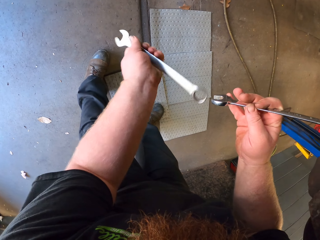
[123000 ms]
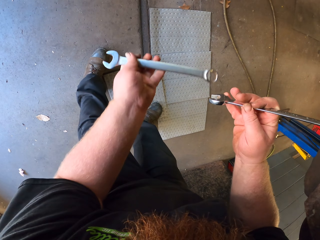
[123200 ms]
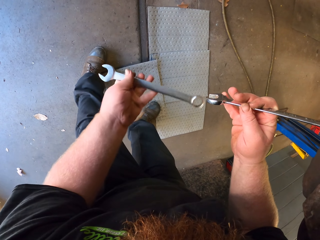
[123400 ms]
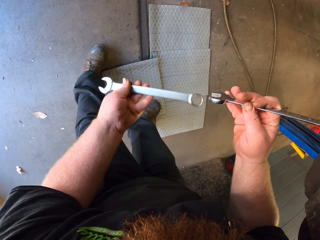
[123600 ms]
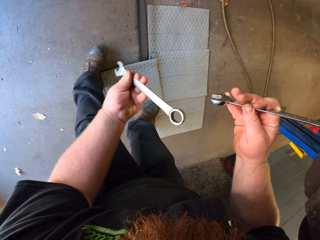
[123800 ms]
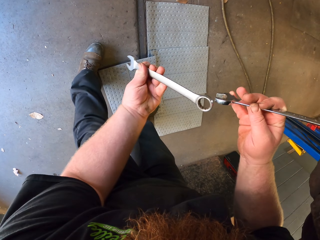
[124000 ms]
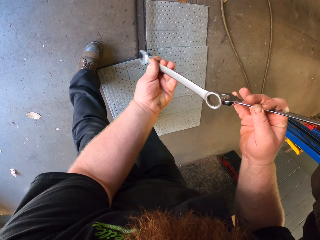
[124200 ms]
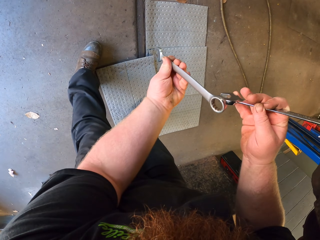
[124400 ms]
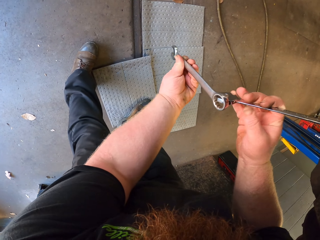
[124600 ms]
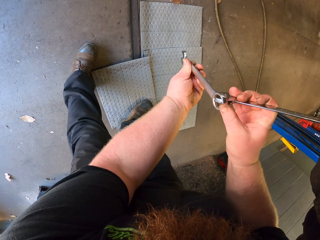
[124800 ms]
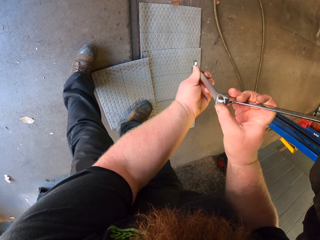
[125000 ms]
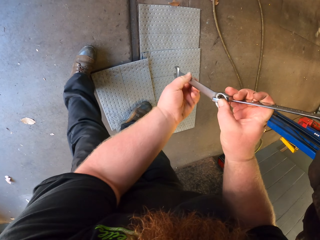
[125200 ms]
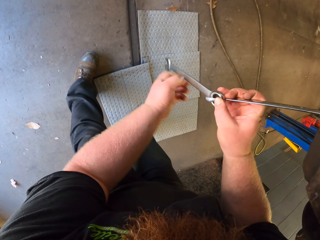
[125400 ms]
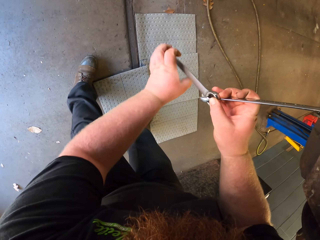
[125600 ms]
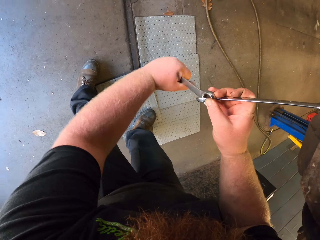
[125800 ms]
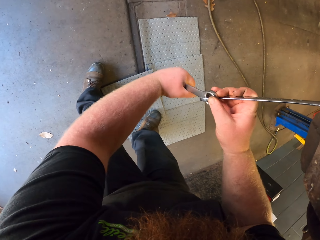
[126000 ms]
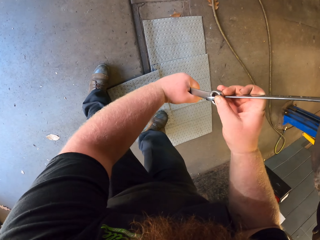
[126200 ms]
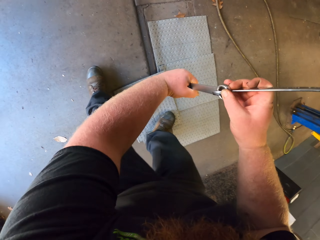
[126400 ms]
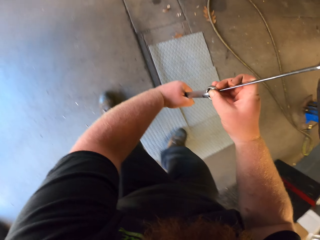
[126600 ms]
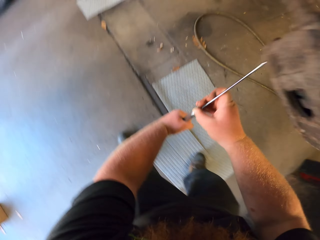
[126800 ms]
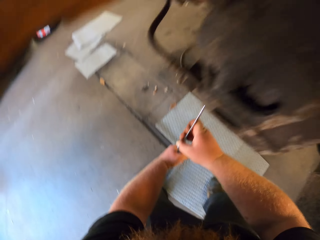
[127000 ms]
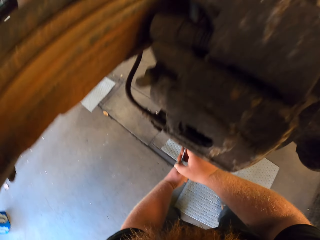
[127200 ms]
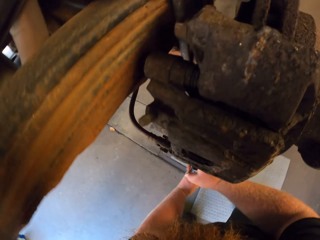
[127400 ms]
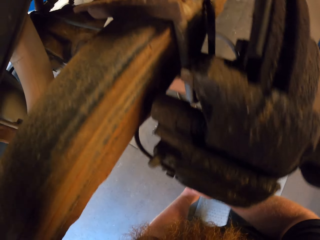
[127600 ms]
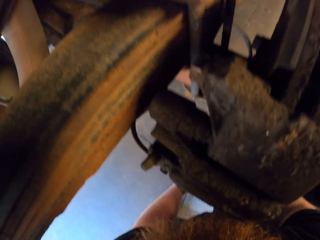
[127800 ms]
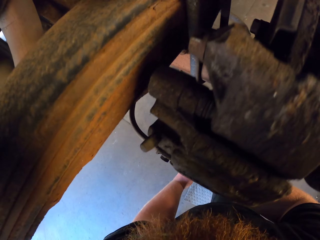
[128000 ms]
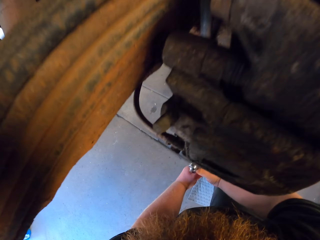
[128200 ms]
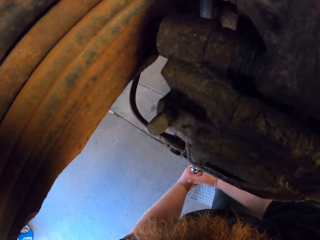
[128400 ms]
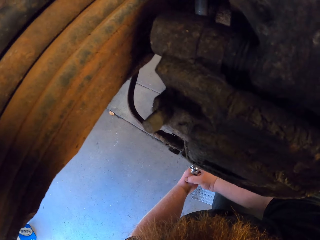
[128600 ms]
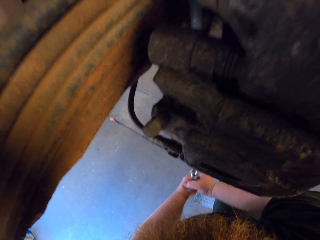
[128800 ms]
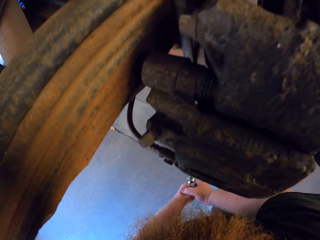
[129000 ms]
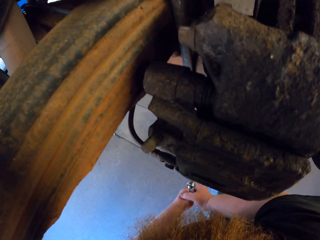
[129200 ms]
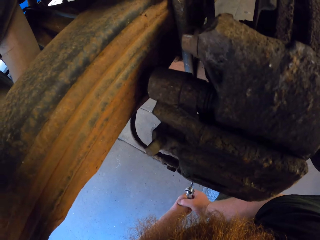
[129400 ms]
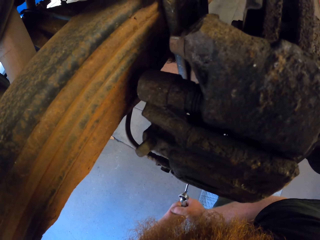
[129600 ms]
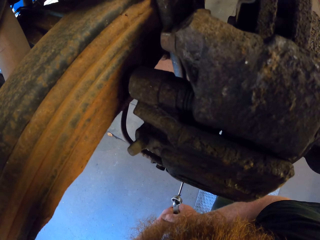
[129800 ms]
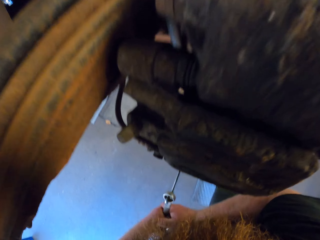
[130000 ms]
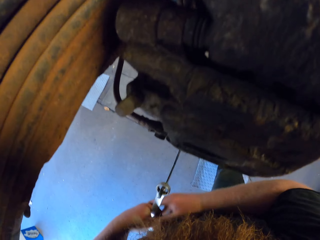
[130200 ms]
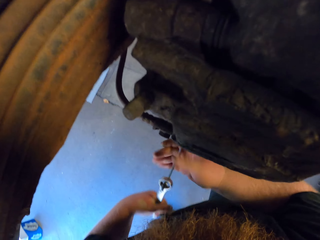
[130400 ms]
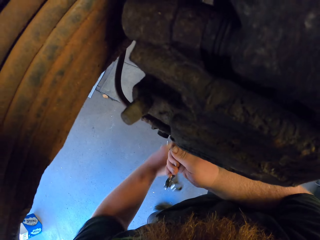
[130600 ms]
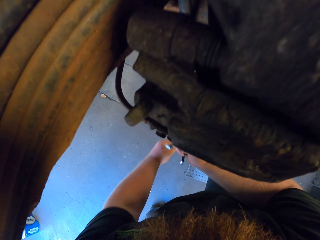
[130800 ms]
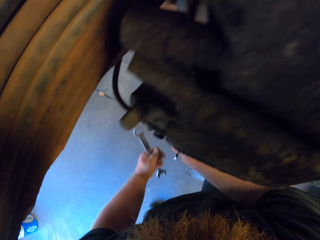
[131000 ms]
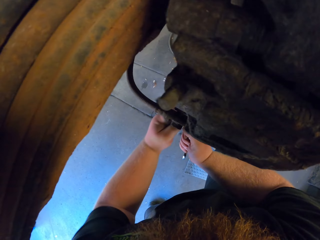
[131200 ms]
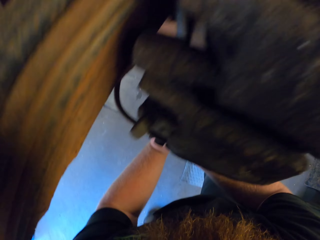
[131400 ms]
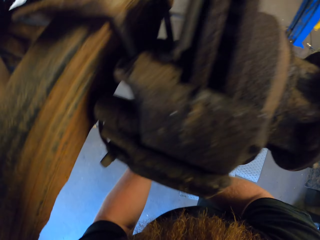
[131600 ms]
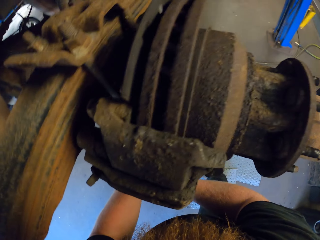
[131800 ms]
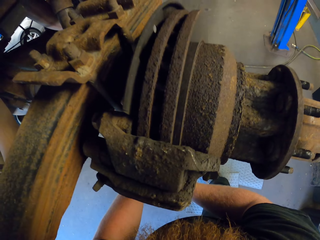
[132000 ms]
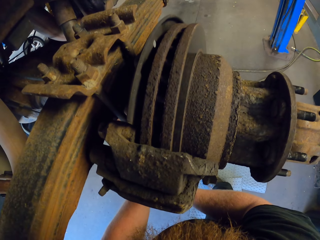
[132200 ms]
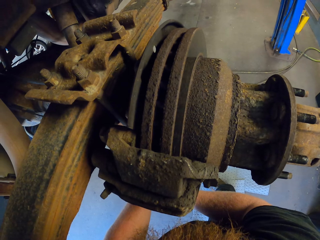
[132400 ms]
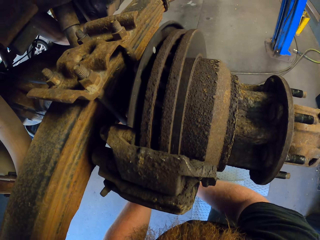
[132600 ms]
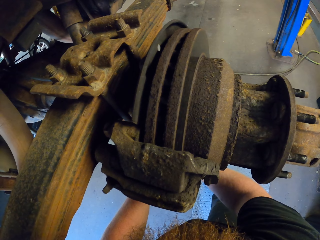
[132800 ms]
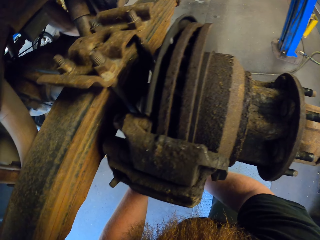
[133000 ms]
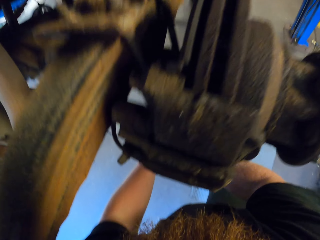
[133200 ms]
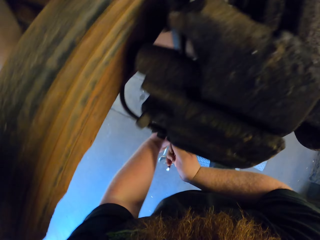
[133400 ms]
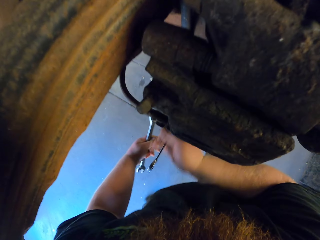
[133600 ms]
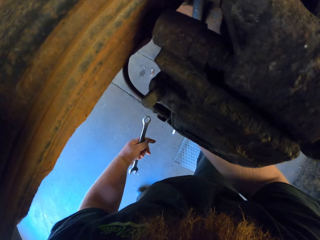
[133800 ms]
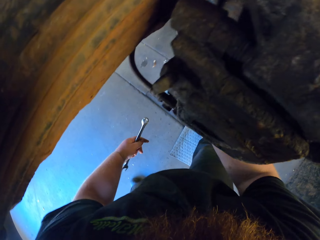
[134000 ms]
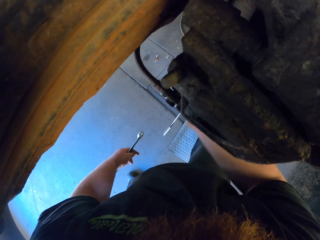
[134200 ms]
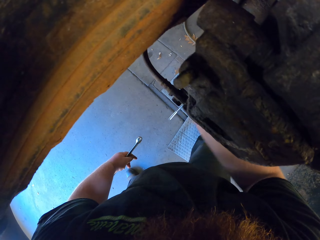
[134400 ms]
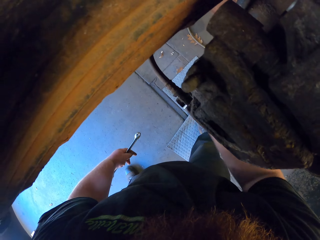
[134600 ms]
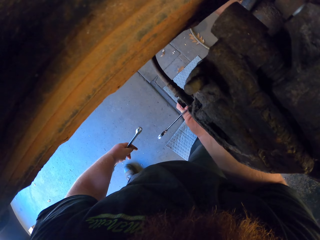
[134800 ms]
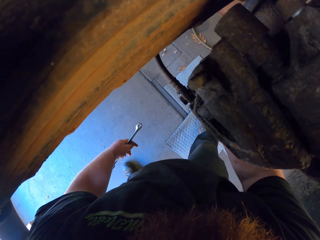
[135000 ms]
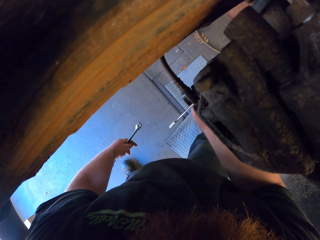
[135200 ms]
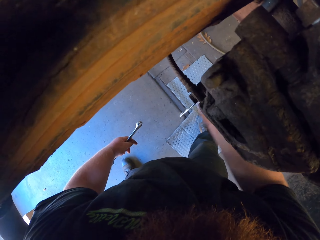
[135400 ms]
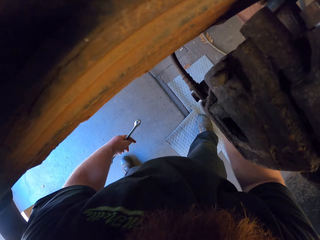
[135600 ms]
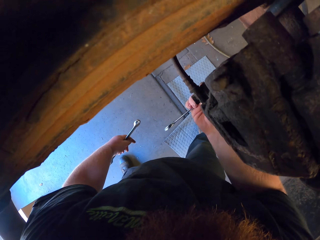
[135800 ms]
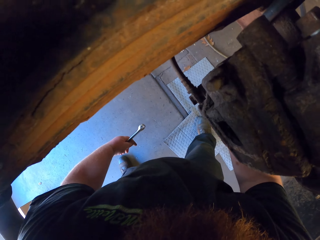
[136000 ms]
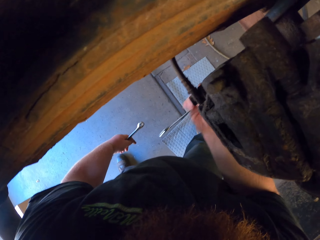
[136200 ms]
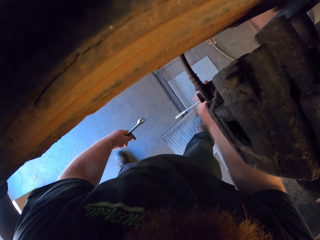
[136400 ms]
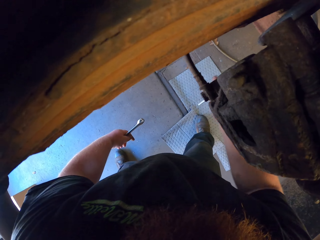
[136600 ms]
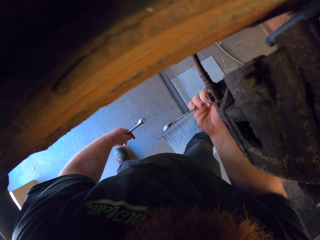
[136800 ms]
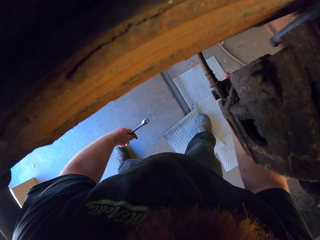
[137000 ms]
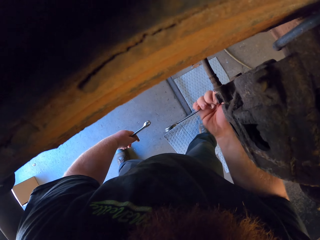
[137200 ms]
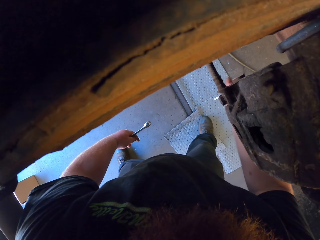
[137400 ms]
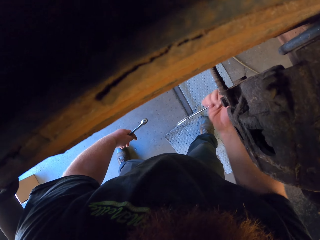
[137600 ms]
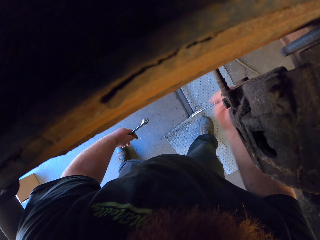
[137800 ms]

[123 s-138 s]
The camera wearer extends the combination spanner with a wrench spanner. They pull the two spanners with both hands. They disconnect the two spanners. They open the nut with the spanner.

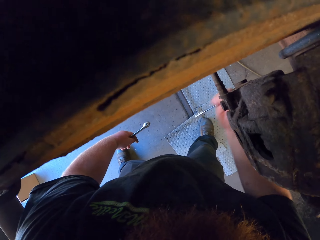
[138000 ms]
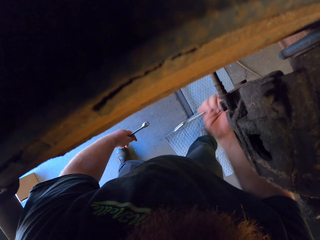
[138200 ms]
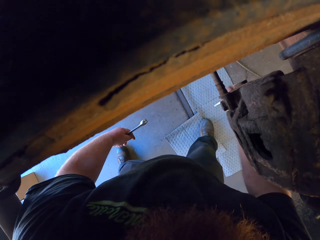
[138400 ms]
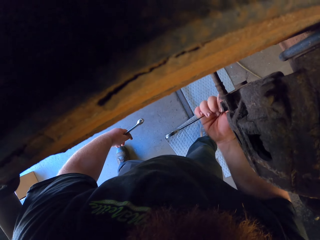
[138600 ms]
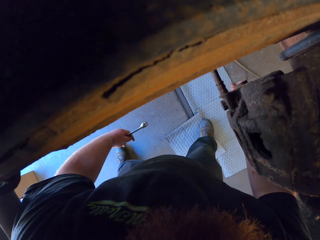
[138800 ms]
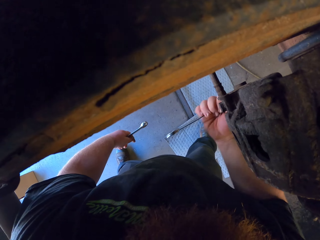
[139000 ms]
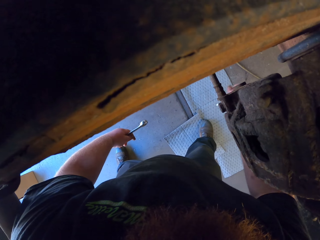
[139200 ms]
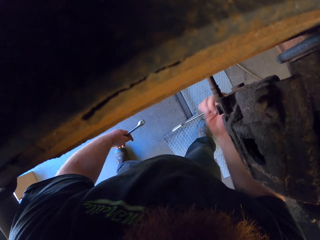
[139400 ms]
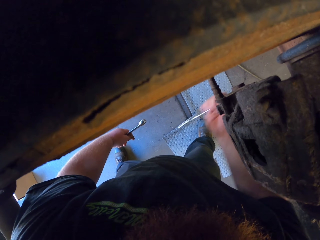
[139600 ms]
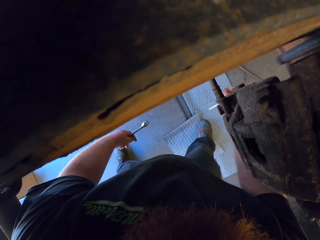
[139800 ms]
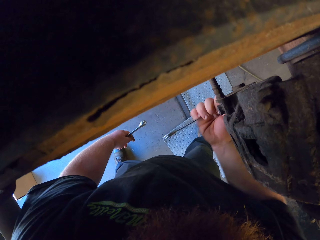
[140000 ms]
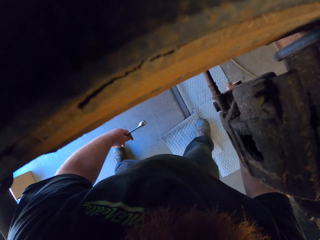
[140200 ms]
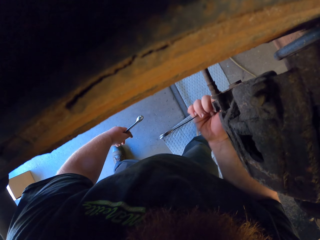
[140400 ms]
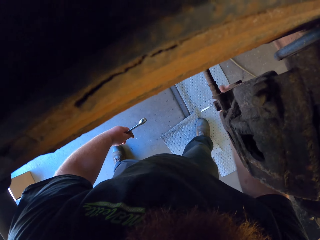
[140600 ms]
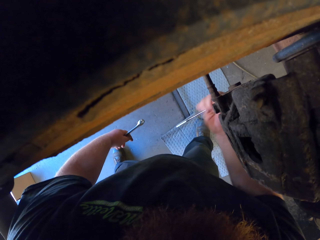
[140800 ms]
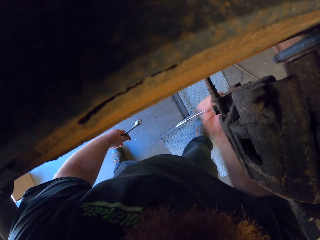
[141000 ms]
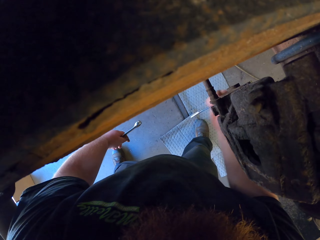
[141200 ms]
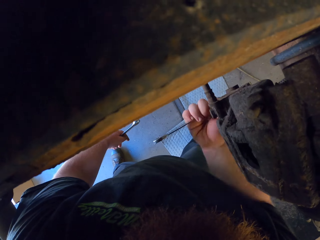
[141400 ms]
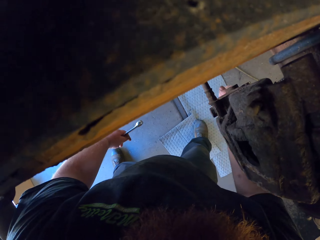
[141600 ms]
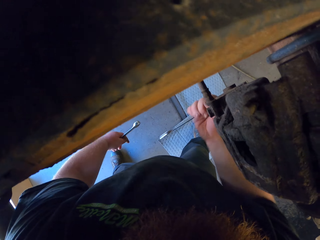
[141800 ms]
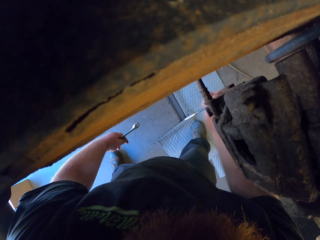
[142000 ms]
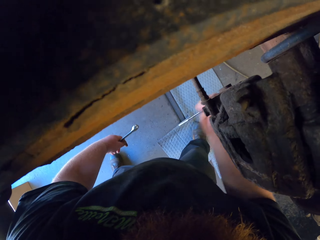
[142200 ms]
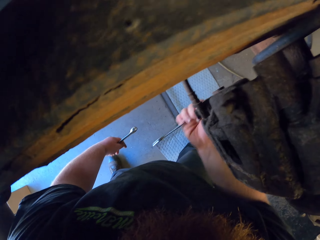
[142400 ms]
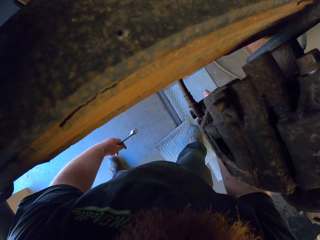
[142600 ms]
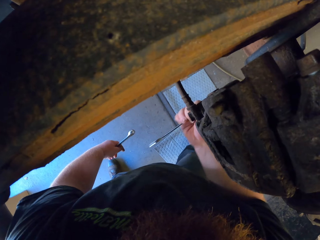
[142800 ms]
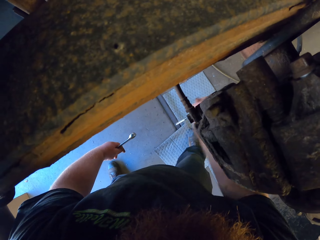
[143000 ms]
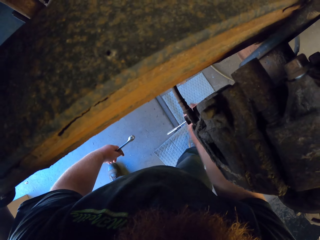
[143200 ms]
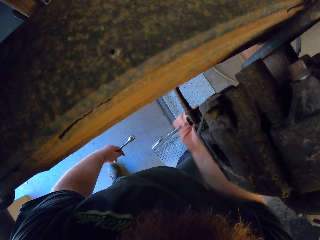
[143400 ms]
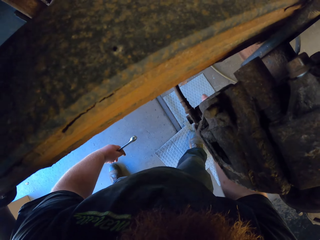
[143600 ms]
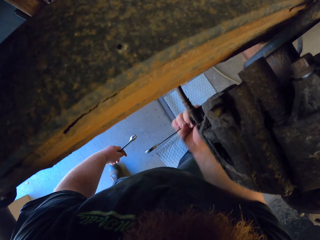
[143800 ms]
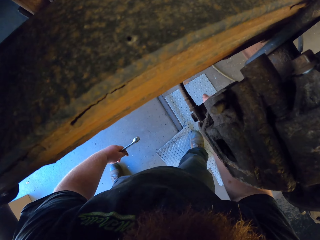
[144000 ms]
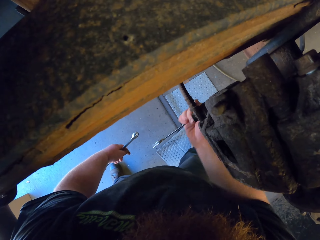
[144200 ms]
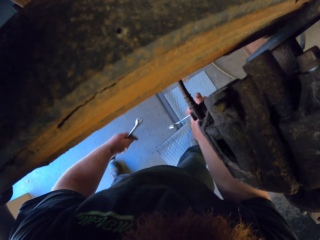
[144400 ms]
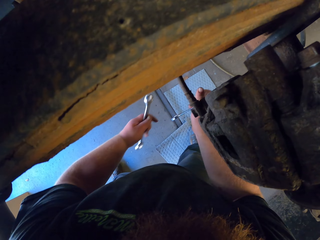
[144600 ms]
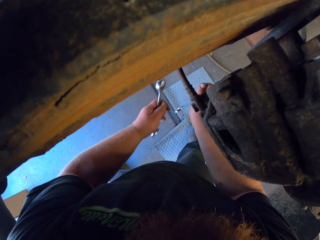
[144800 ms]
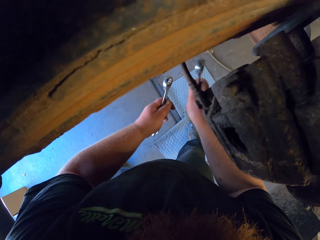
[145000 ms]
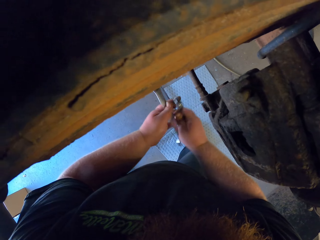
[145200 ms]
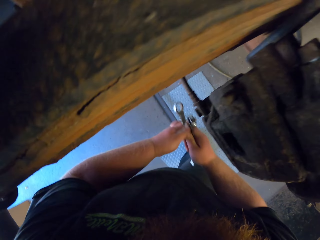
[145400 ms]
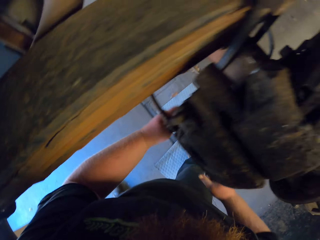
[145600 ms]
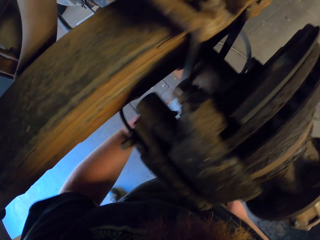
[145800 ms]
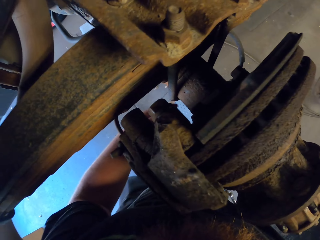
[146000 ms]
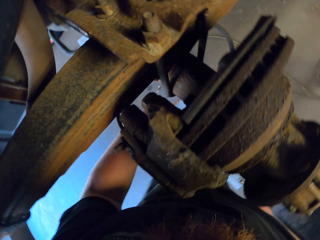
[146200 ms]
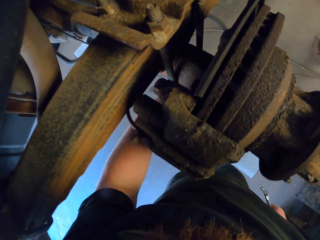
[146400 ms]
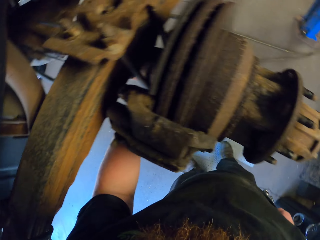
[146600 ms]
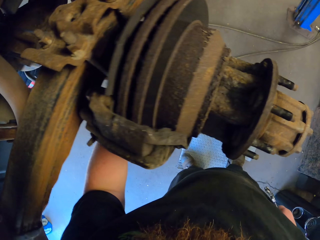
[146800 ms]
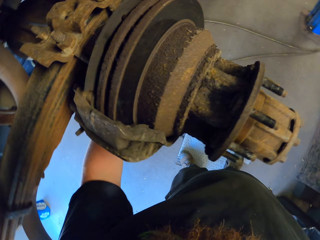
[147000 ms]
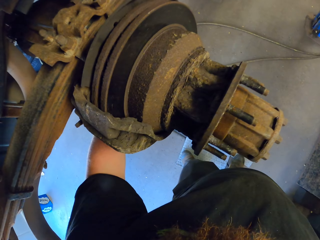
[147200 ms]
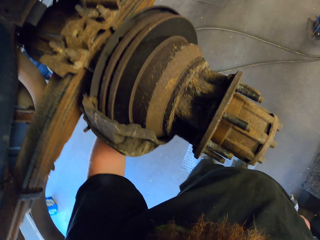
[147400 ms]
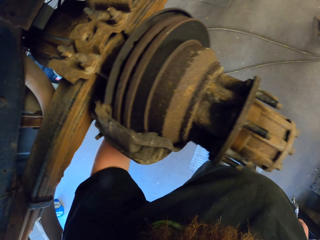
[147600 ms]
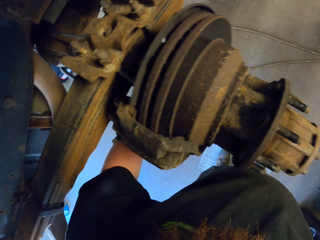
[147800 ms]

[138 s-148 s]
The camera wearer stops using the spanner. They hold both spanners with the right hand.
